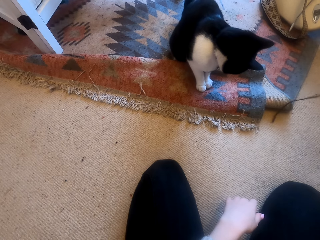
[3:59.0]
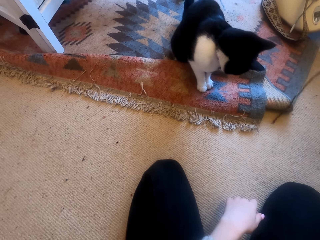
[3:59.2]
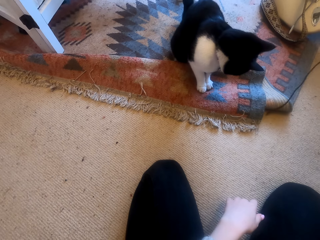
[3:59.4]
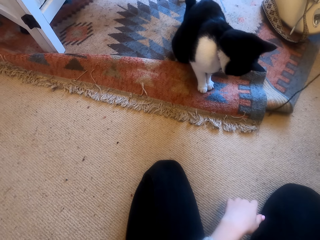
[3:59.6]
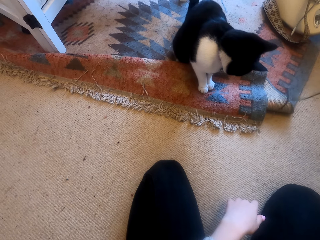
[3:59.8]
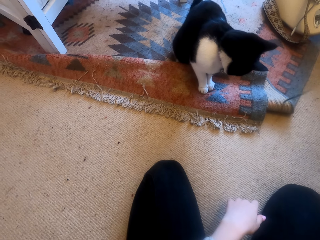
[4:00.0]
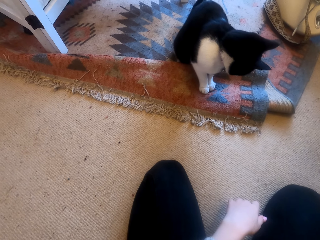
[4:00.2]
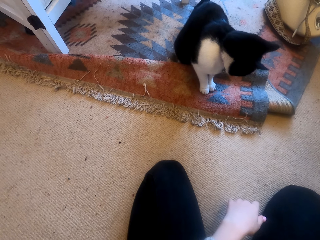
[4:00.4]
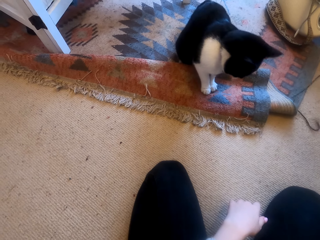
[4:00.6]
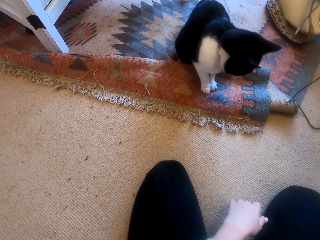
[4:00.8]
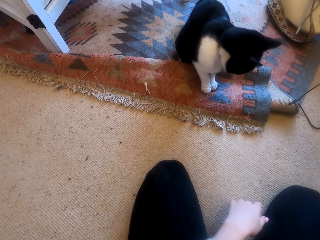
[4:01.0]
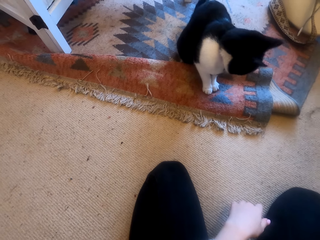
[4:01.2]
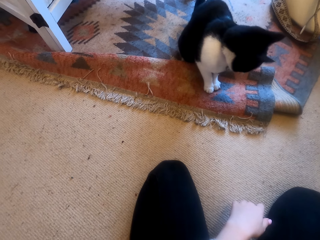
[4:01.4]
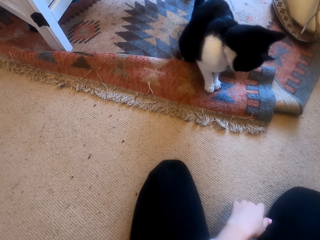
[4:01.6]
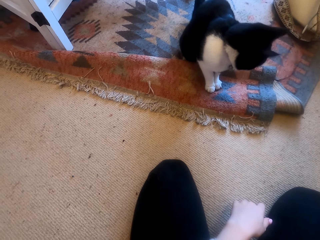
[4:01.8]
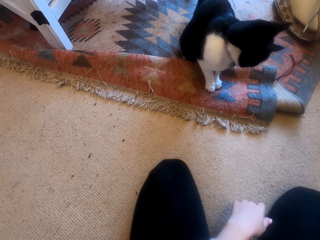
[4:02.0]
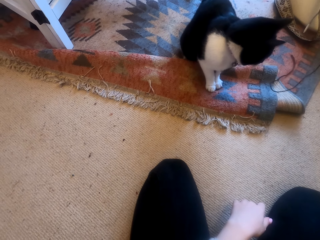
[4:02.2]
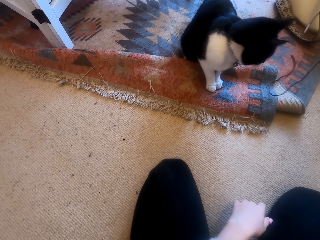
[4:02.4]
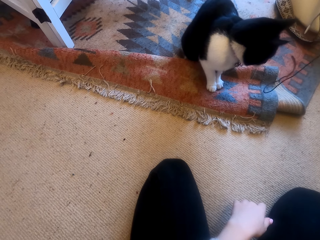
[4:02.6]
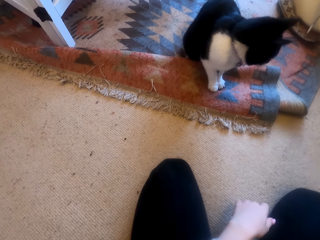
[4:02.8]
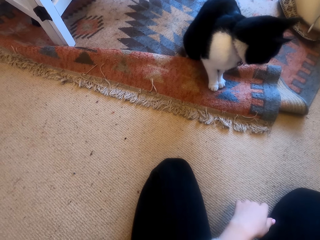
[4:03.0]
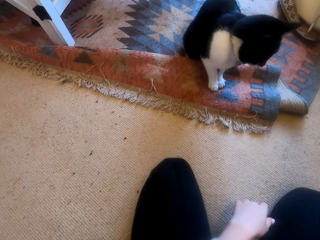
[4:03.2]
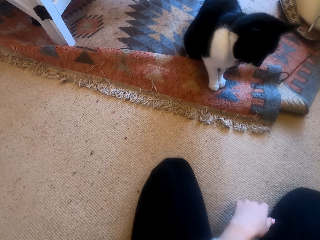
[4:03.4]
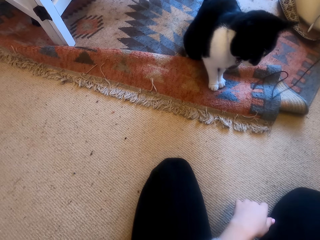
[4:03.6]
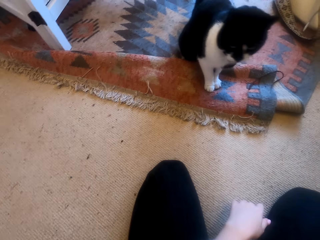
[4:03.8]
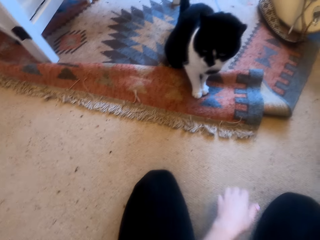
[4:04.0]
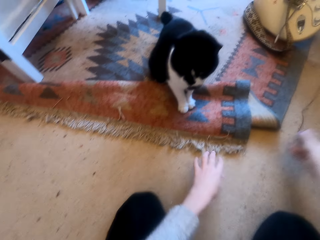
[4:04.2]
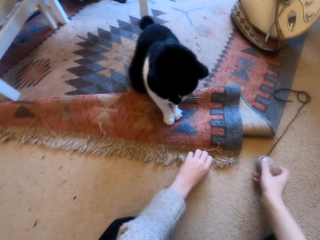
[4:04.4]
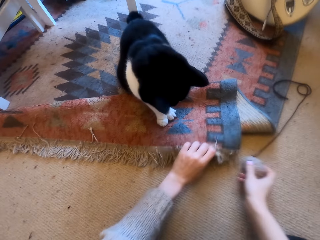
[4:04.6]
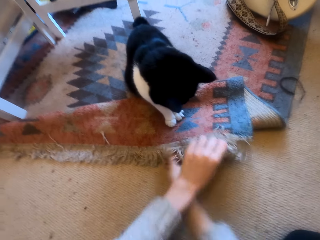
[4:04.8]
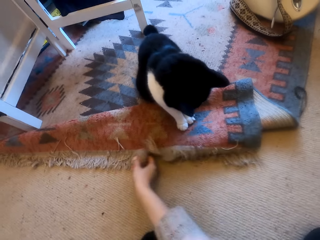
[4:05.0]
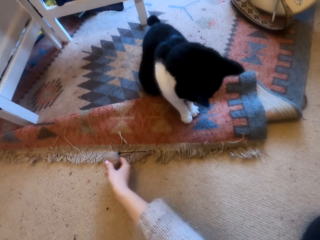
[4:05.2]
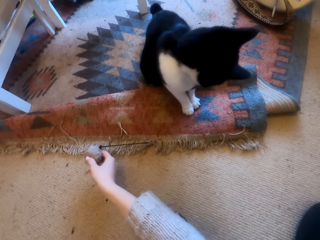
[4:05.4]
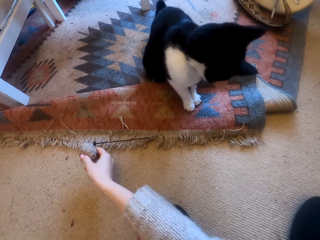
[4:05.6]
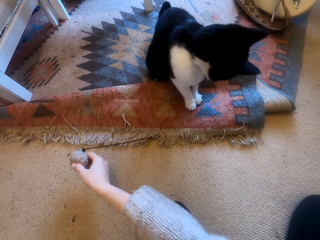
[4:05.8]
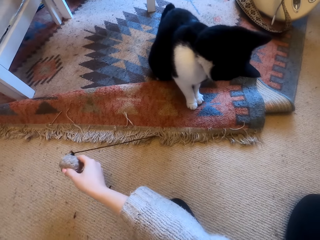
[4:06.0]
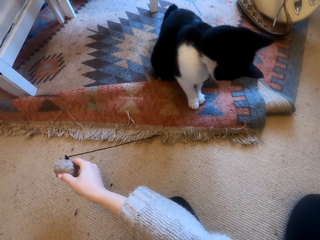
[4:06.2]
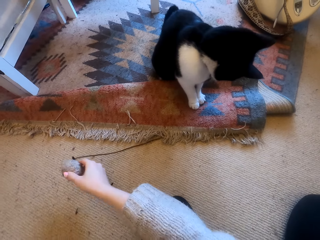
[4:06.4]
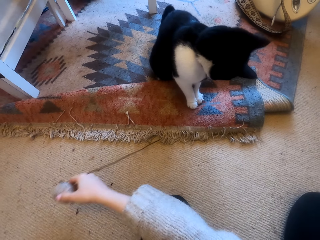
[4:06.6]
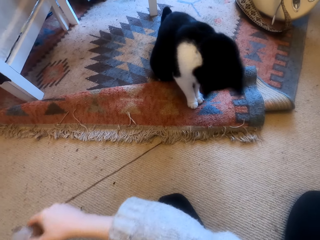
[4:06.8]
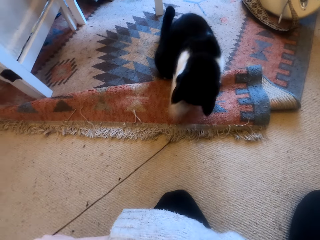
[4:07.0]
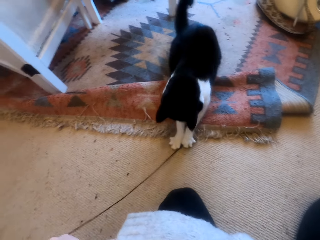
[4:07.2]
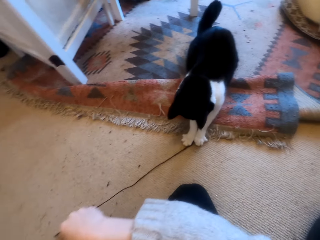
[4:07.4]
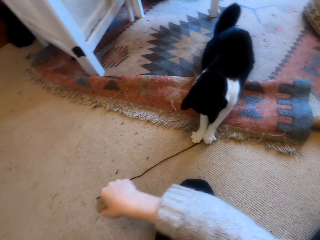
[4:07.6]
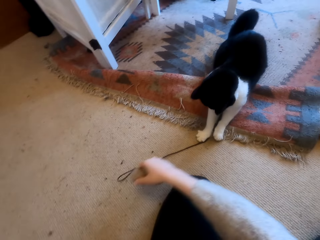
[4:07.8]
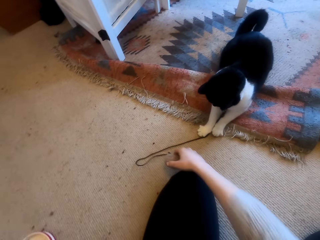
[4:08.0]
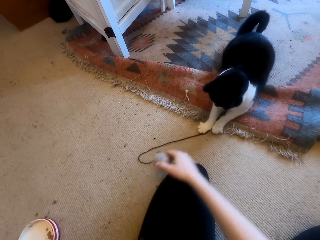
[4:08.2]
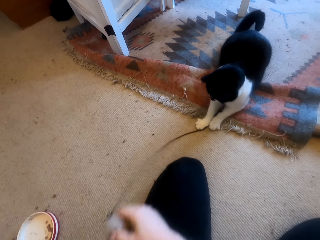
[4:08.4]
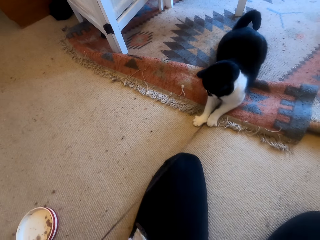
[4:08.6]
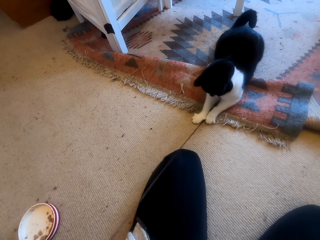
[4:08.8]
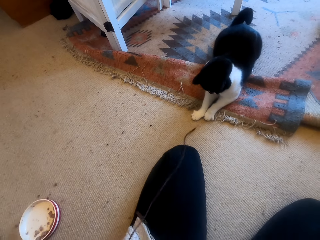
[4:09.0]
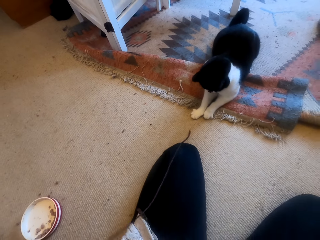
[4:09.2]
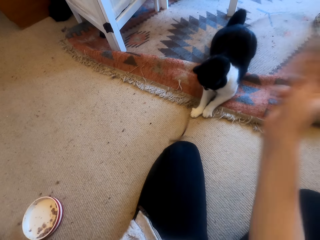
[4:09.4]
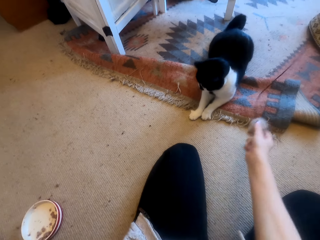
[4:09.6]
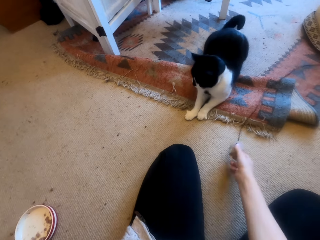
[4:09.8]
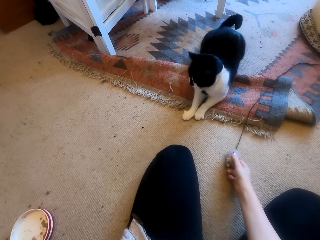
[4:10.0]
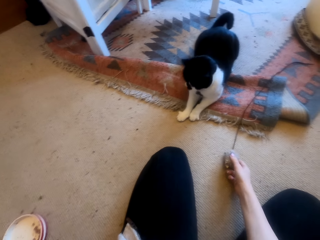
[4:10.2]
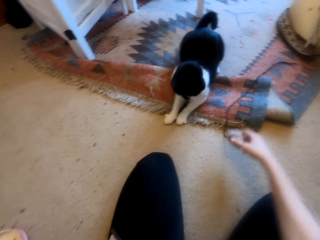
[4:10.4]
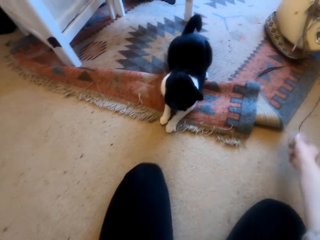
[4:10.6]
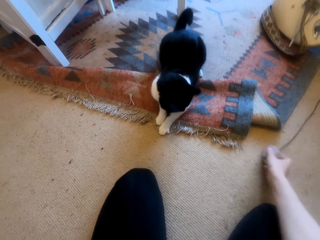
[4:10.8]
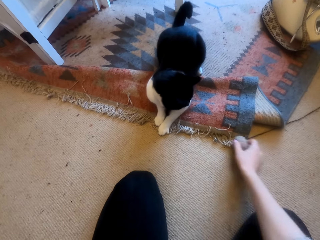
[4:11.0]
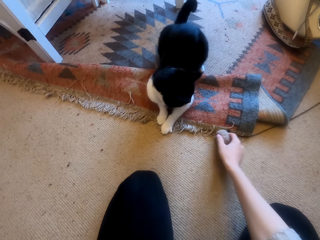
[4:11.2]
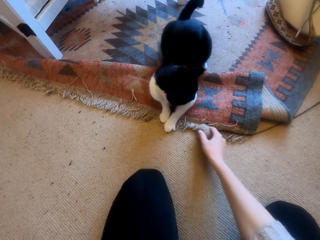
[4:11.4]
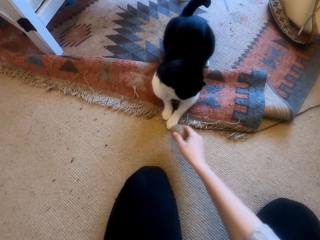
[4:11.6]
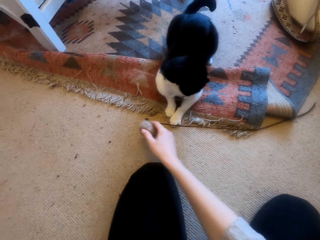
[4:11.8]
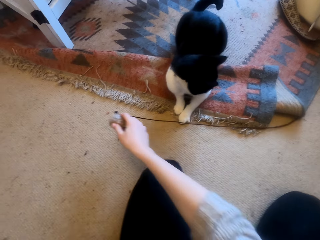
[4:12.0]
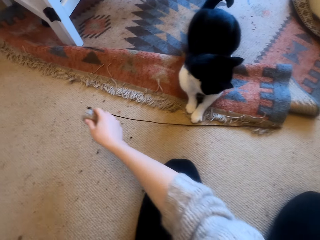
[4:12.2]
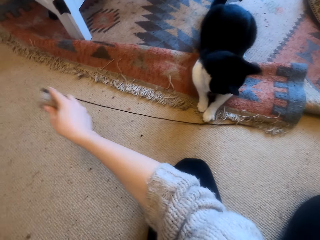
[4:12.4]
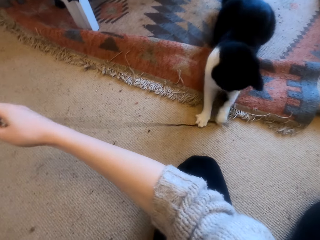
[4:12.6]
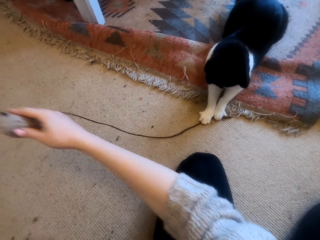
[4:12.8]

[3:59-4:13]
The camera wearer looks around a room. They adjust a thread on the floor. They lift a rag. They adjust a carpet on the floor. They throw a yarn under the rag. They adjust the thread on the floor. They look around the room. They throw the yarn to a cat. They adjust the thread on the floor.

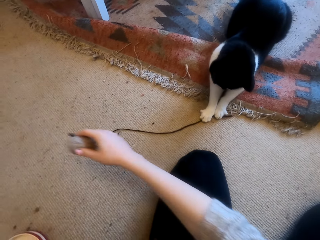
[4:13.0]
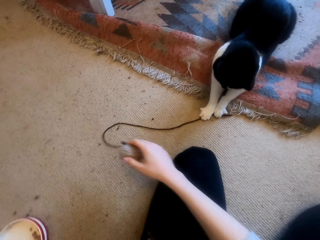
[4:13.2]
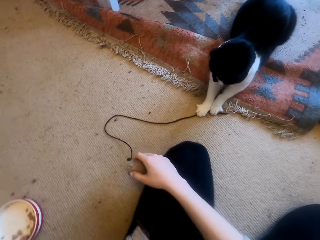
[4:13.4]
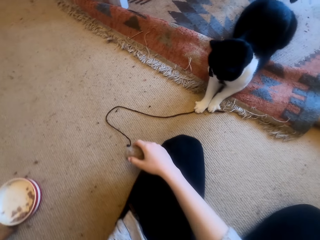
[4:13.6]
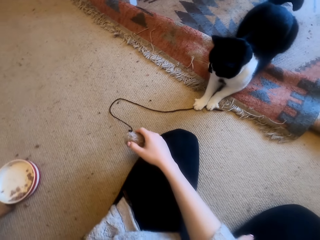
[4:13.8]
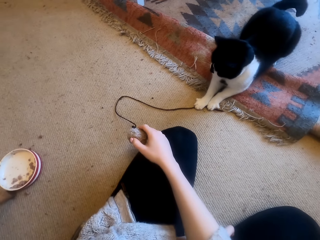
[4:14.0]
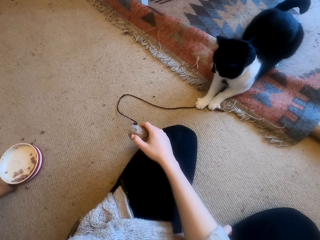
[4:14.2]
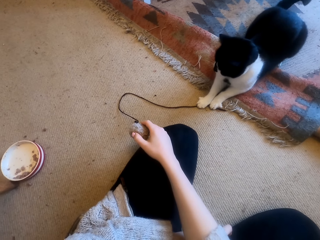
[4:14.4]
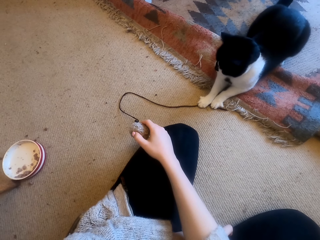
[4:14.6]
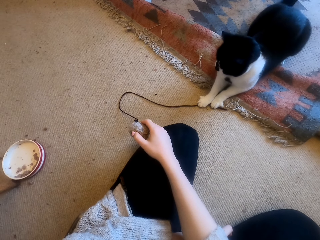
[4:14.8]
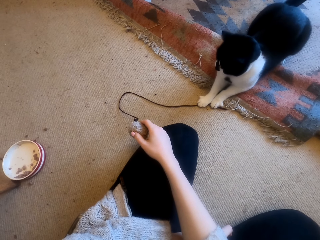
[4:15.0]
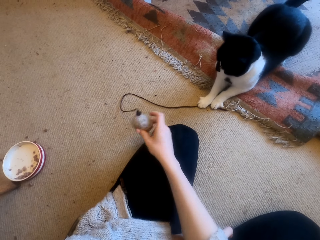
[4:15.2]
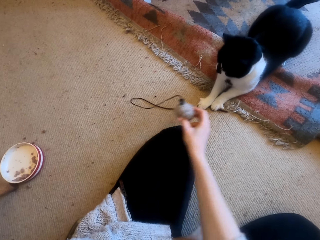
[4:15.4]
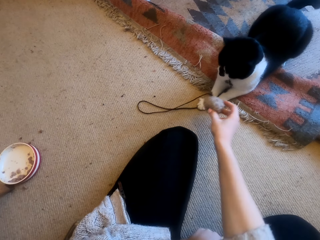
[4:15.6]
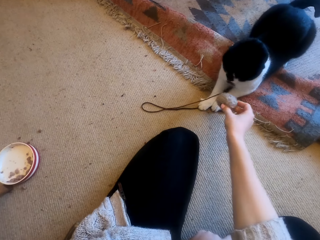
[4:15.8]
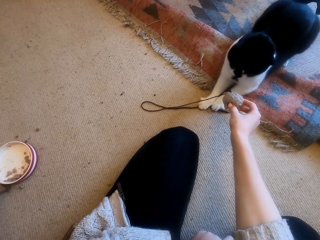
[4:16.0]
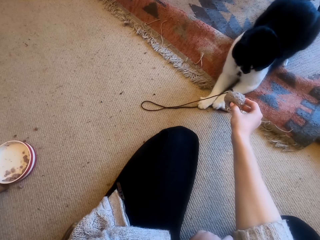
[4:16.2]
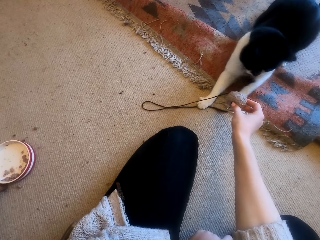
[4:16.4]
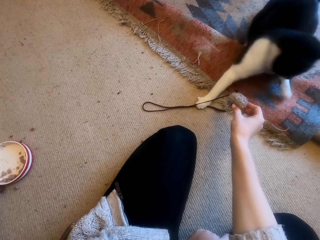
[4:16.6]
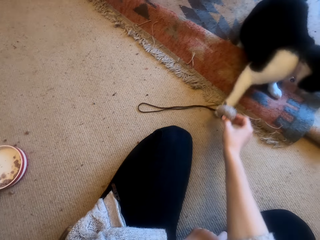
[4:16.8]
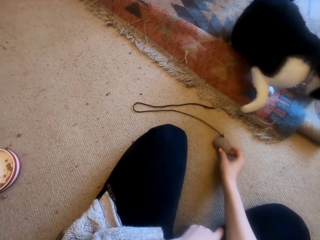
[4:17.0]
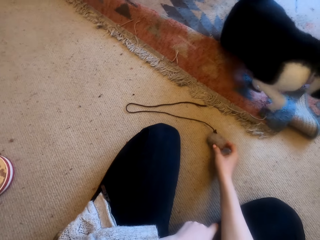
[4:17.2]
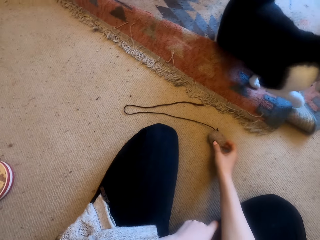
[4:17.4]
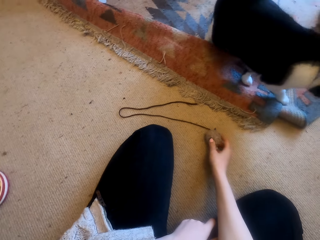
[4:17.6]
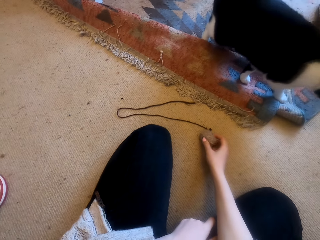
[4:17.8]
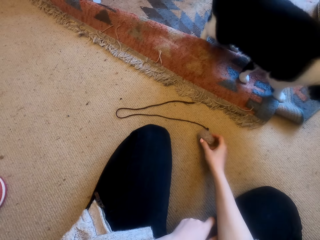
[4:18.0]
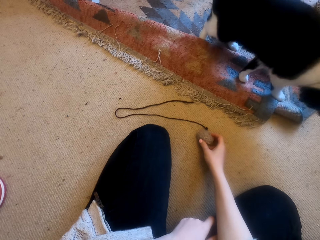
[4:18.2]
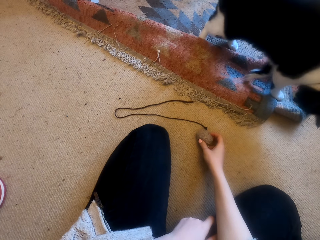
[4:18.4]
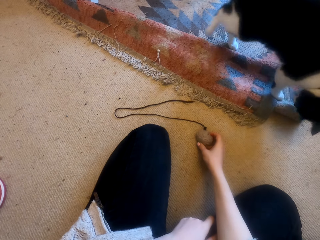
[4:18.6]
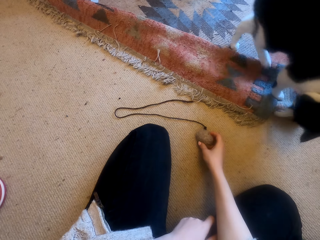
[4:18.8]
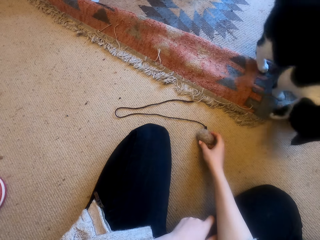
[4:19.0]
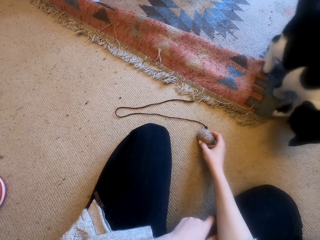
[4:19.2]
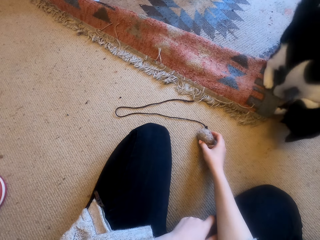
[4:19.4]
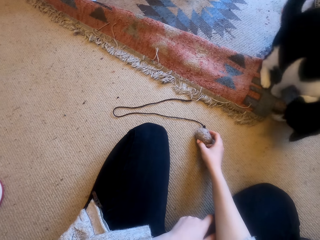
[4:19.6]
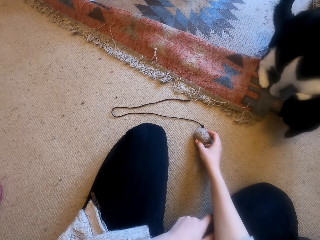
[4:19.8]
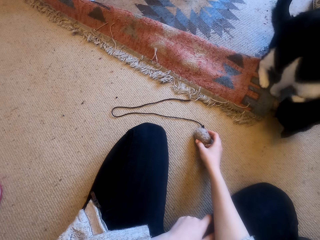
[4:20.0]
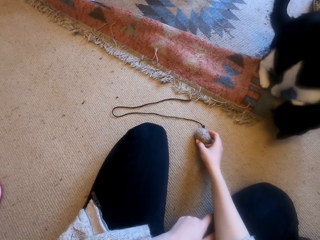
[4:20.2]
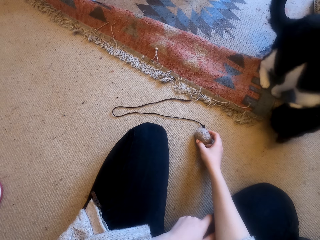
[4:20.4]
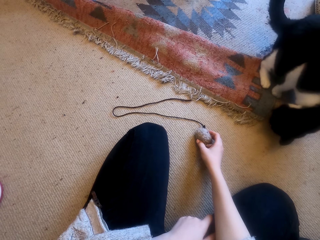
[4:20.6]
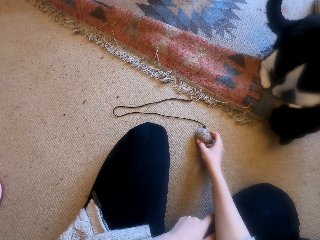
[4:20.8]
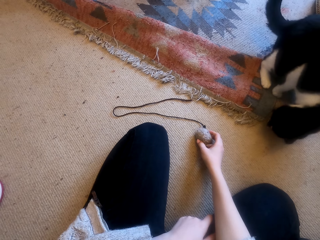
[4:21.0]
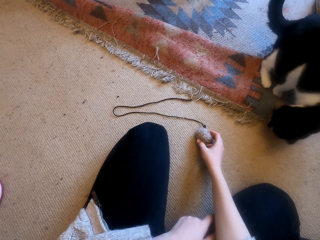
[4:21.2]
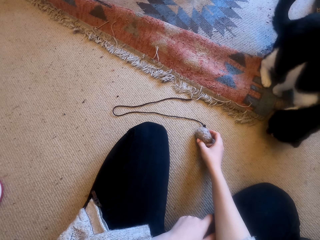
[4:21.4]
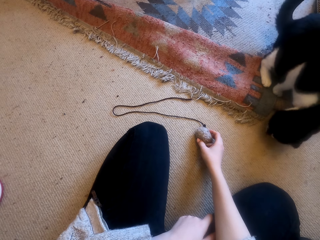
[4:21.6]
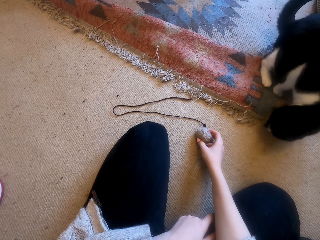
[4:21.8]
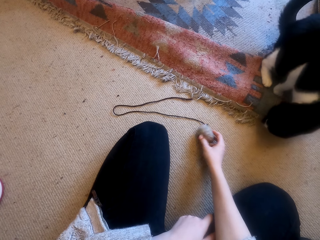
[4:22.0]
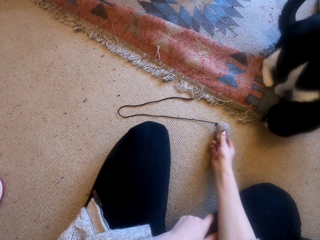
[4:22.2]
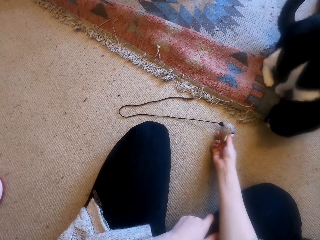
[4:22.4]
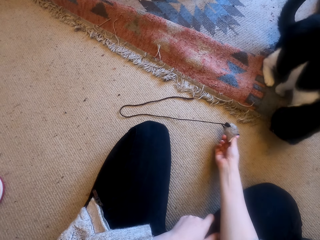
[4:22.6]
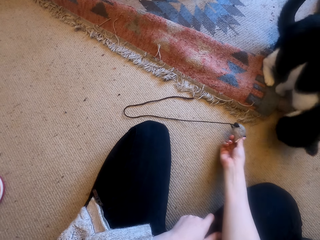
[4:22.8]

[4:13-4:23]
The camera wearer looks around a room. They adjust a thread on the floor. They hold a yarn. They look around the room.
